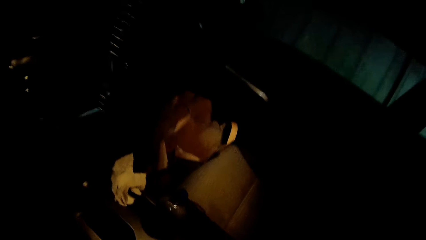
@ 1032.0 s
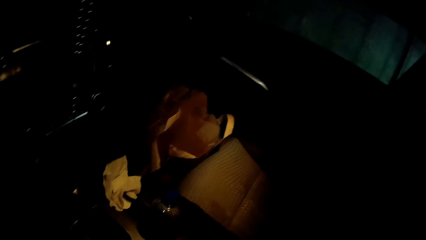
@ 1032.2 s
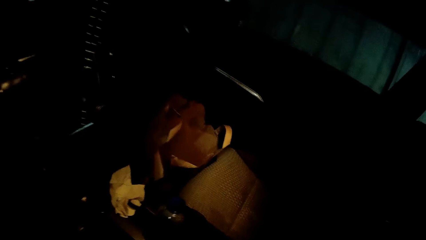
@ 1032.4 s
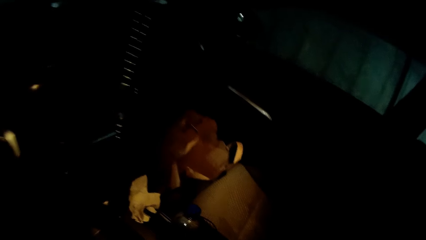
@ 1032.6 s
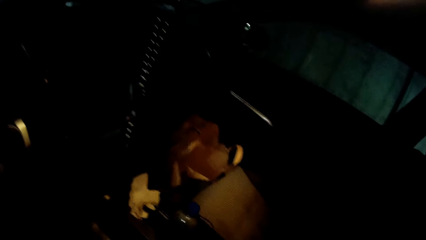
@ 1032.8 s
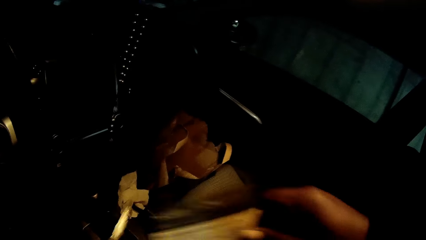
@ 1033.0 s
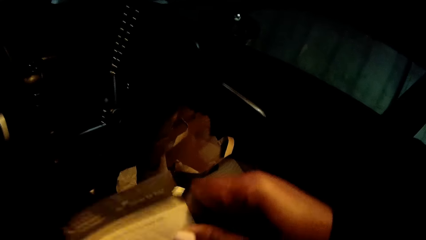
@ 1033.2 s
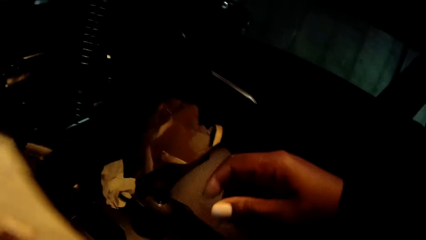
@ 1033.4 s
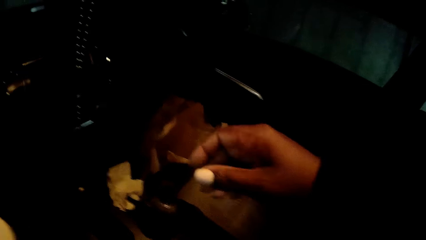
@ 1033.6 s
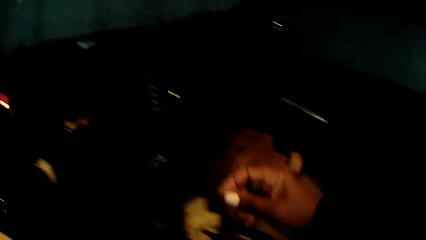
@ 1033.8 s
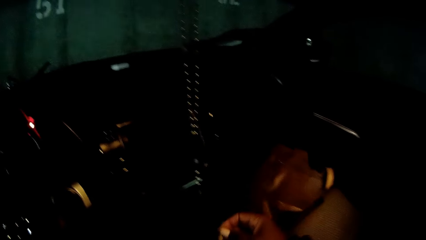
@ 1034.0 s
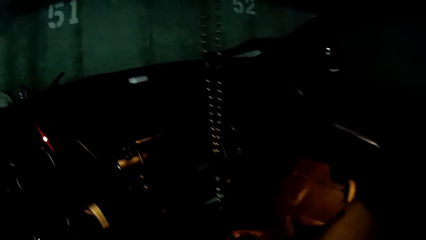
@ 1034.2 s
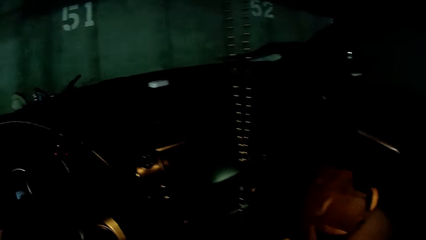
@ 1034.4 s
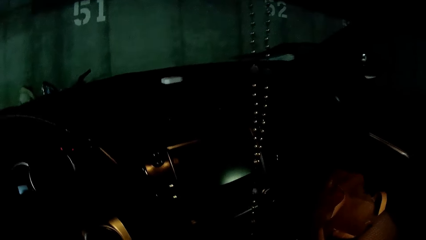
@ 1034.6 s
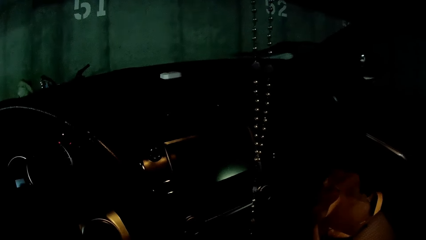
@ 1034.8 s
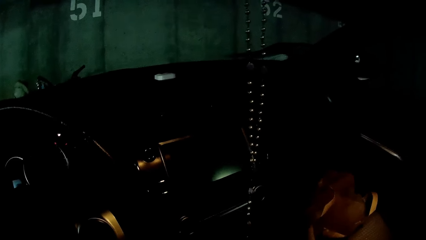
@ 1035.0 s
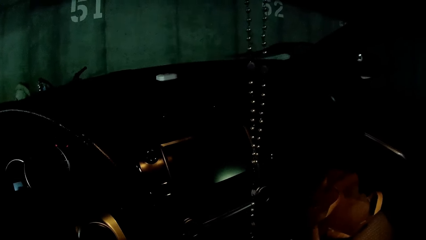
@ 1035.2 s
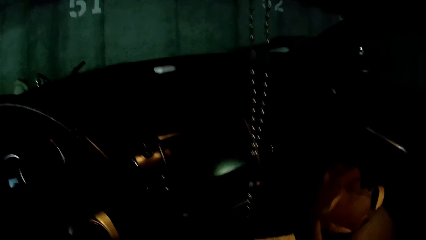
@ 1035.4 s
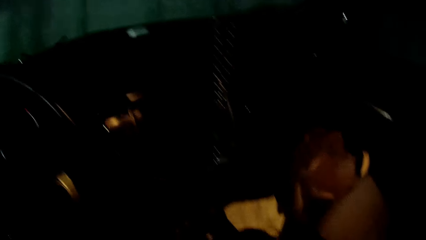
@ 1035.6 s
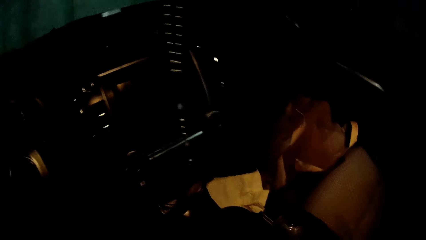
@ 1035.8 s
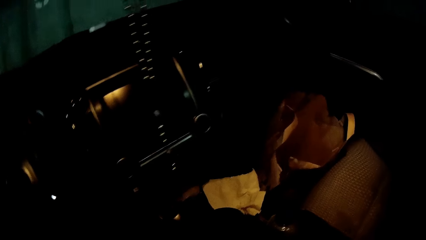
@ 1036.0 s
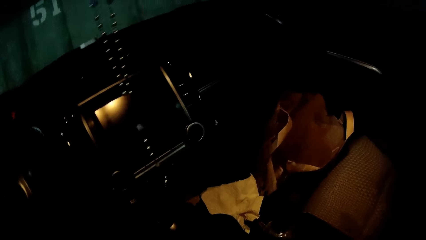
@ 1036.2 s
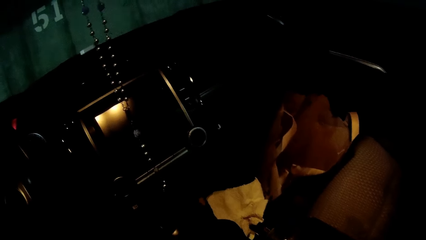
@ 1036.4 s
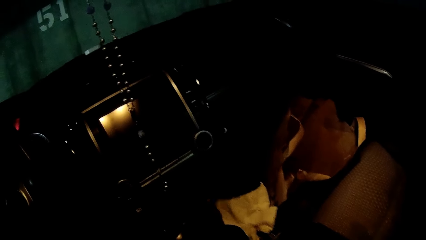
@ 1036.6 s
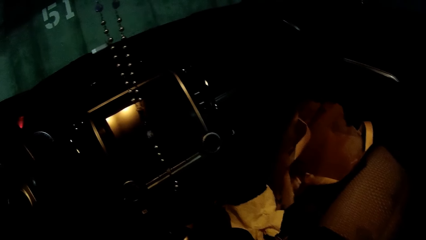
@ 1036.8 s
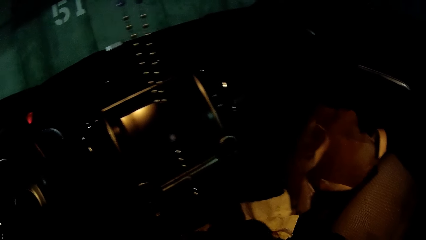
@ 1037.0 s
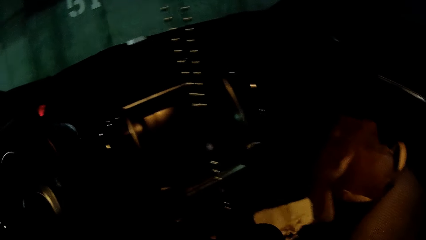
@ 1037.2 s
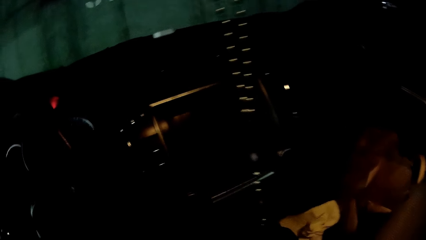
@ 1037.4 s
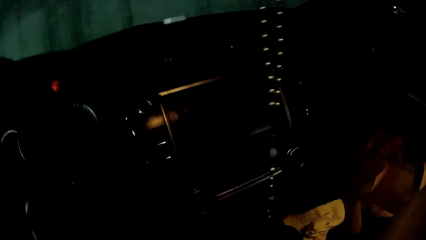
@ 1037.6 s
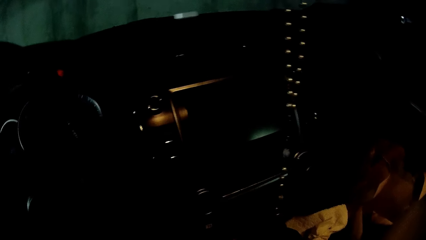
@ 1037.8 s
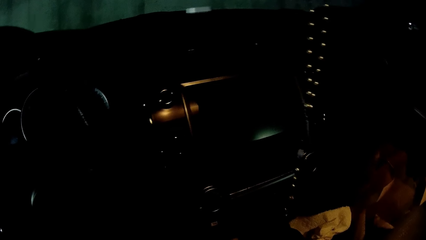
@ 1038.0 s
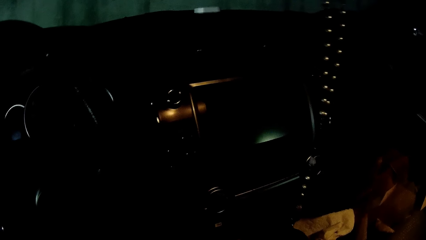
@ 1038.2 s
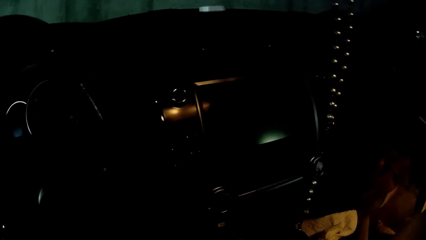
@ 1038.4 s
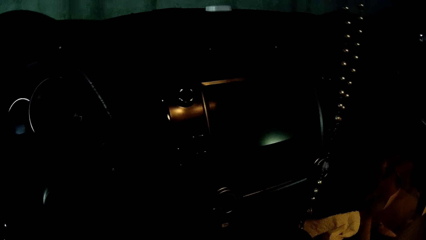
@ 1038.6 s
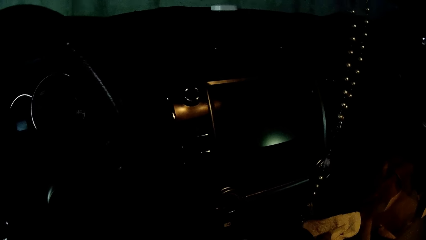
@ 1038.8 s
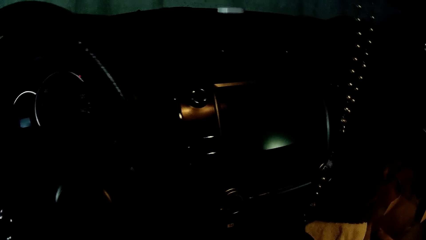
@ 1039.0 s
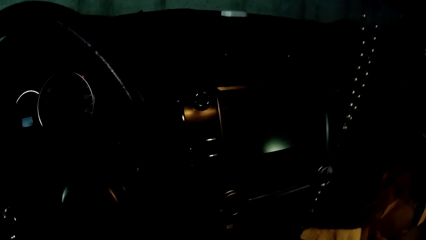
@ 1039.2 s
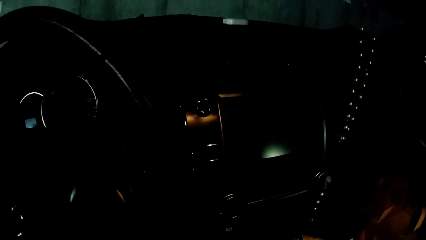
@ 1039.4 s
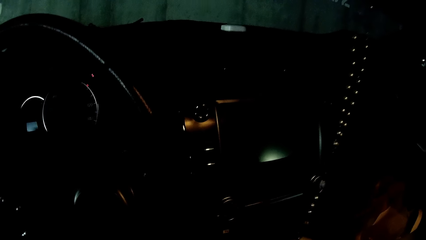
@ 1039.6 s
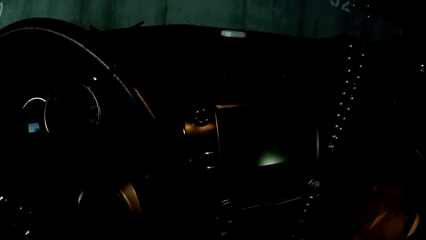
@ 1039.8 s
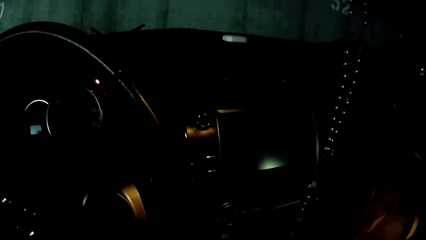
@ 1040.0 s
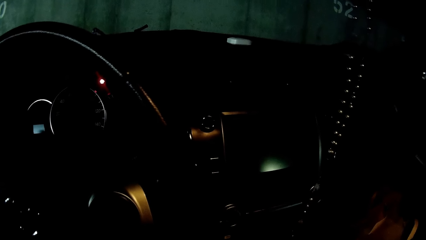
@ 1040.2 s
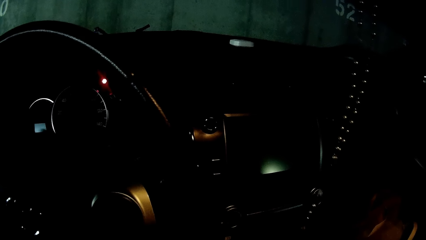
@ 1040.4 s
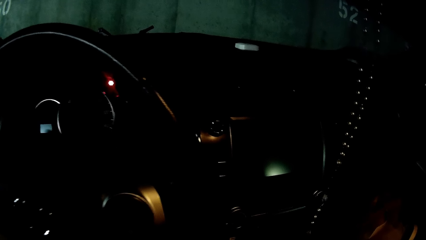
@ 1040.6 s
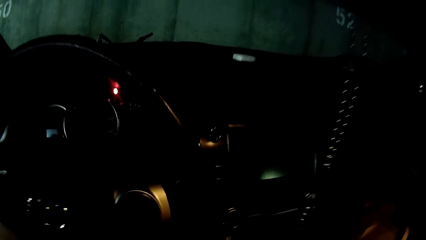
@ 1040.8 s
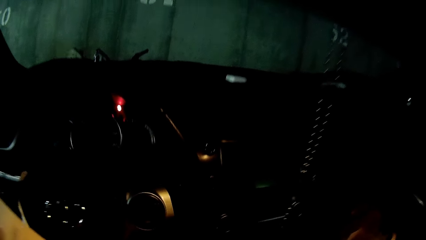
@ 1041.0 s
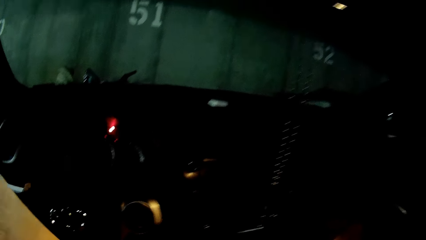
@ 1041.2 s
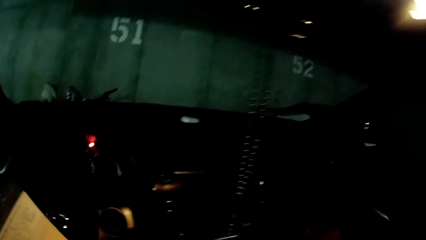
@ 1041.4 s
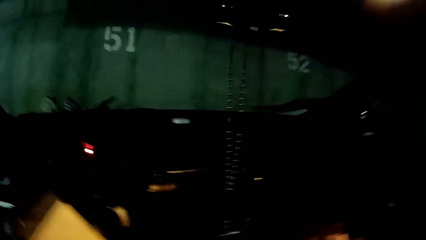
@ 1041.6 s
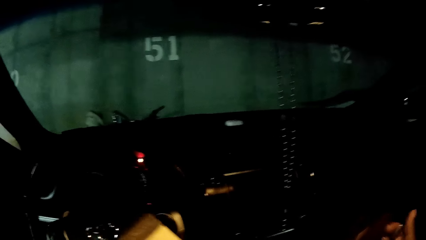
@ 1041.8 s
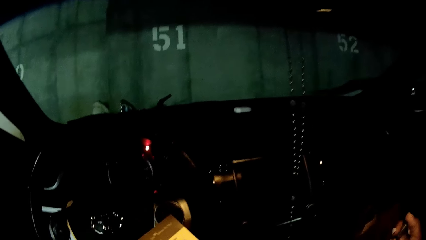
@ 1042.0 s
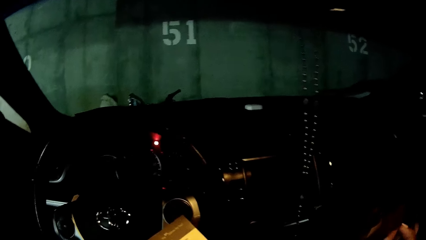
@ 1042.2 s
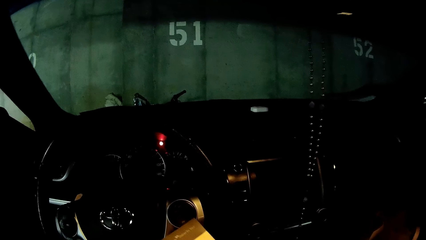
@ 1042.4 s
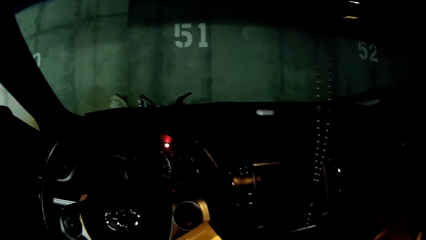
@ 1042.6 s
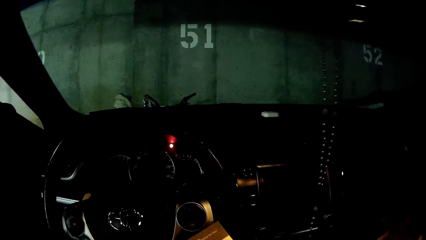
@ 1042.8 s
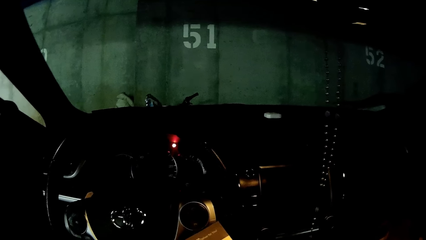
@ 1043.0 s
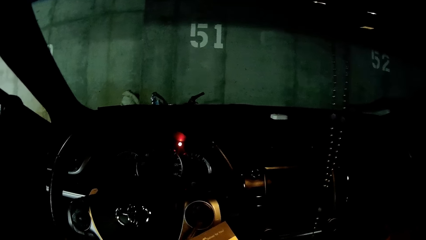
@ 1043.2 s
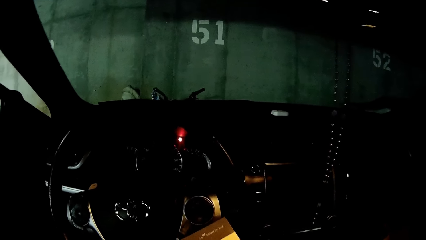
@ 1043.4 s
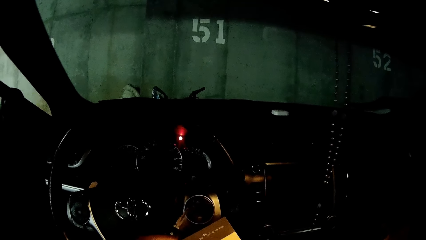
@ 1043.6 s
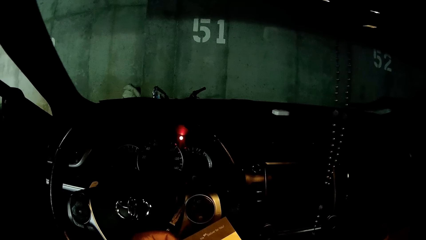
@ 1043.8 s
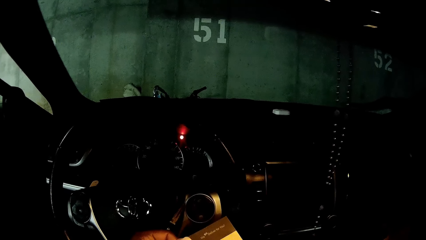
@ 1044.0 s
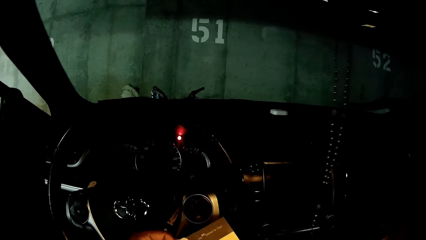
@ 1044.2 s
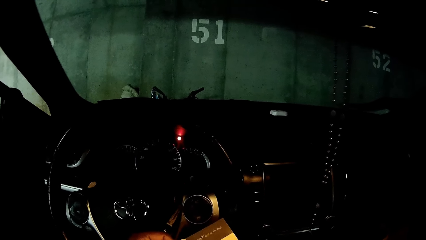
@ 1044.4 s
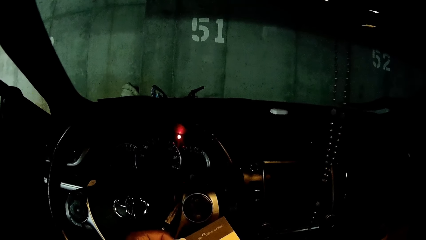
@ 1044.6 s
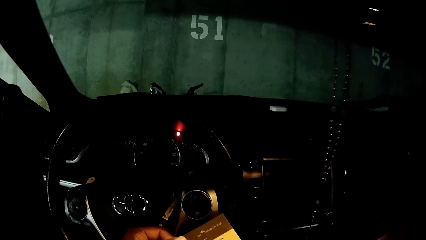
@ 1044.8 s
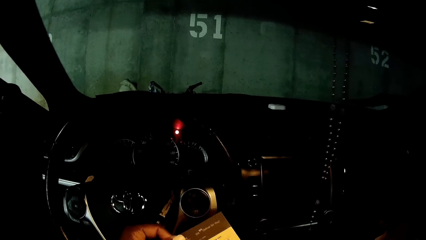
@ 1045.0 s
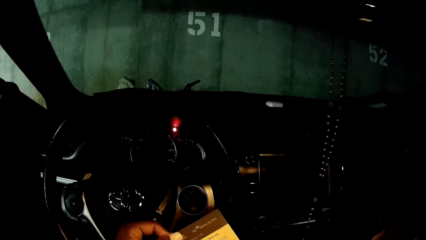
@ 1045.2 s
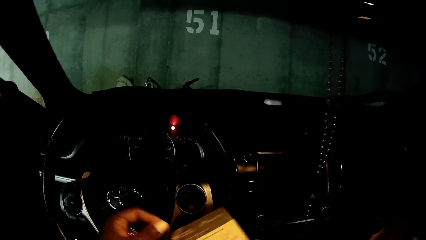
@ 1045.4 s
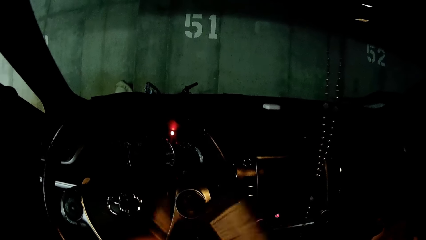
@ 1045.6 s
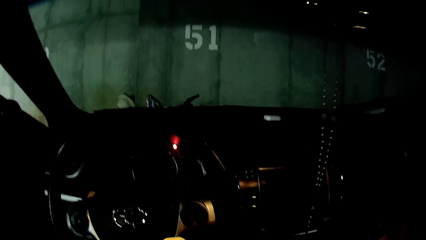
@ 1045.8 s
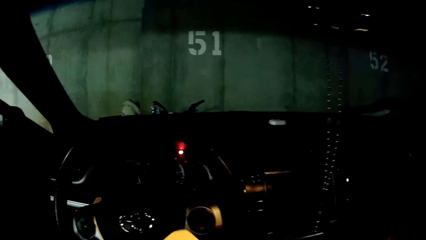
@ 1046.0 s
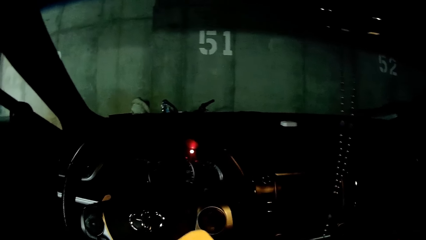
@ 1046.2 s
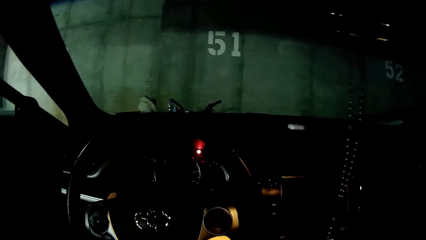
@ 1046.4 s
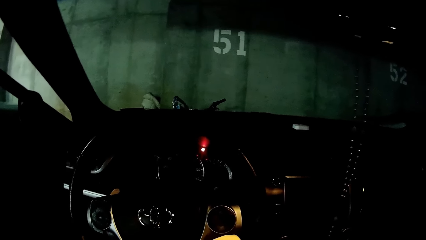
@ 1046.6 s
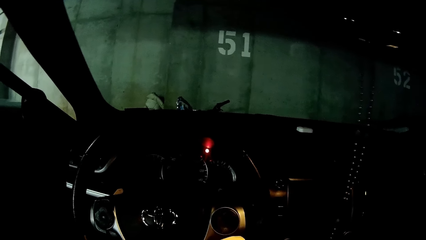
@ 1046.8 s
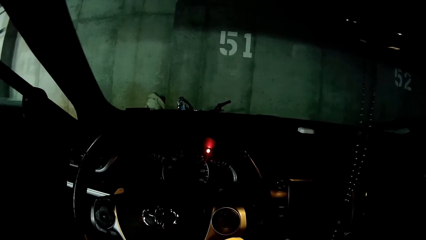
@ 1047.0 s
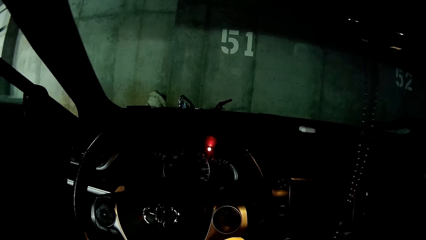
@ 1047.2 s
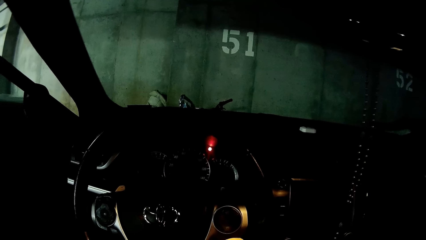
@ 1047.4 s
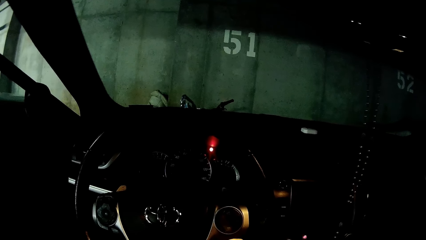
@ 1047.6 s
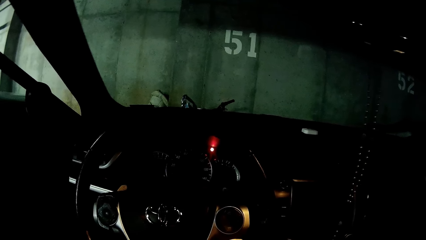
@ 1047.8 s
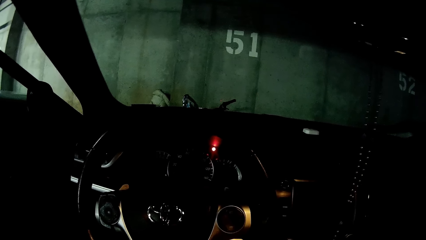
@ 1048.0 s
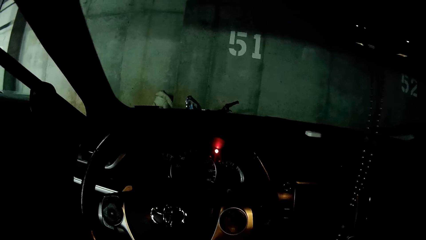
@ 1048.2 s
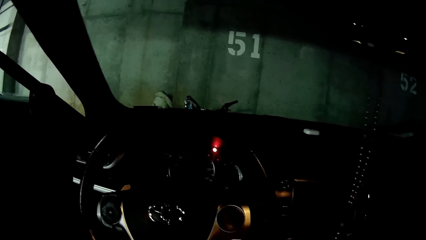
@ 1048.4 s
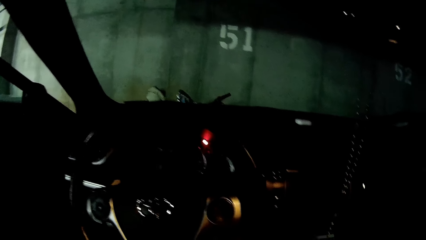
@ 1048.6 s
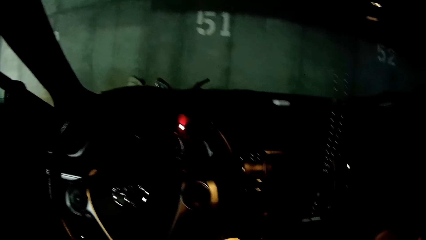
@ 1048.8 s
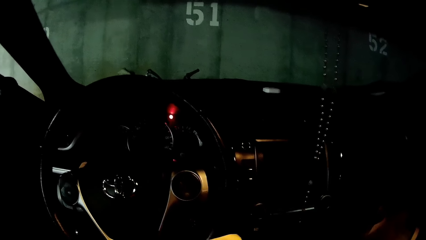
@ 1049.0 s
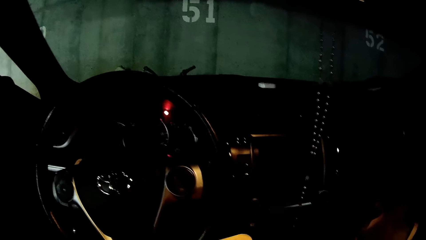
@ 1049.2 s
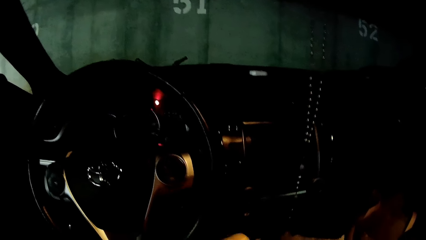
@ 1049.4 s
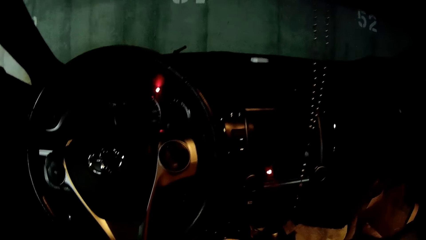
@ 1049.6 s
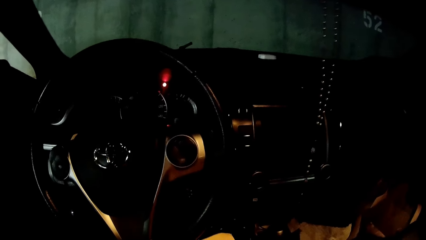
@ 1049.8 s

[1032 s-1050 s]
The camera wearer passes a paper from her right hand to her left hand. She picks up papers in the car. She holds a pen in her right hand. She reads the paper. She holds a key in her left hand. She flips over the paper in her right hand. She reads the paper.
